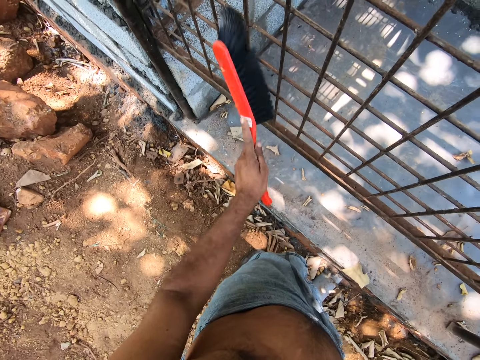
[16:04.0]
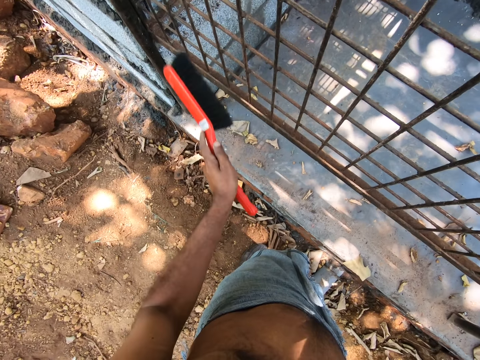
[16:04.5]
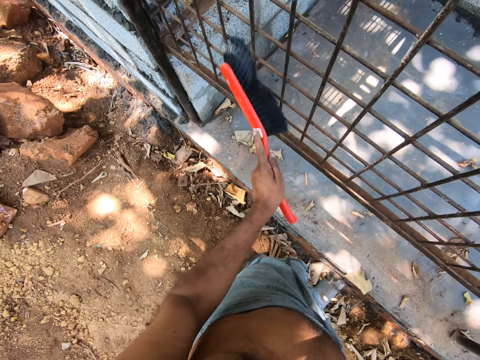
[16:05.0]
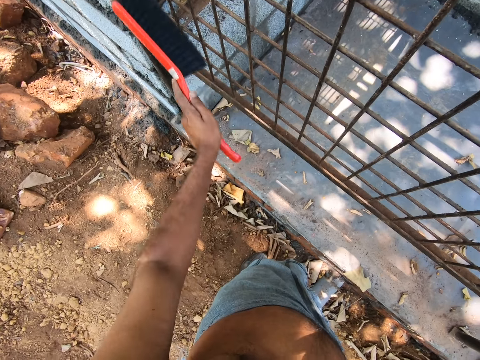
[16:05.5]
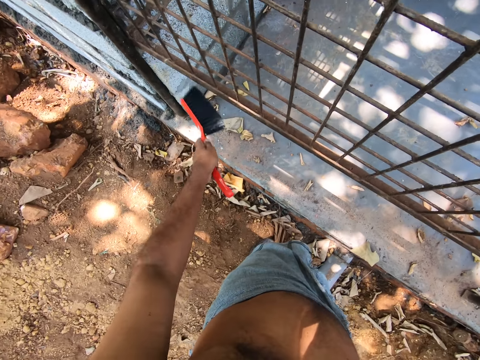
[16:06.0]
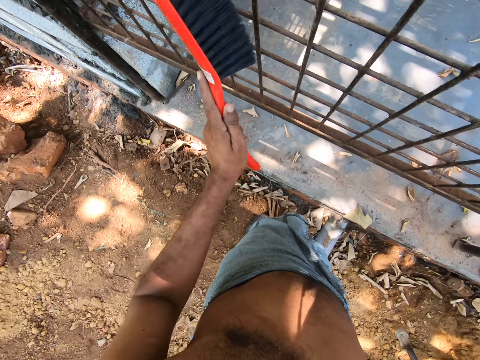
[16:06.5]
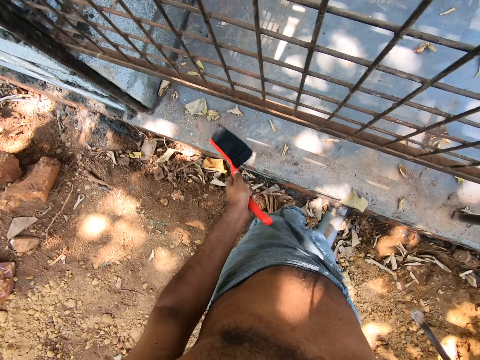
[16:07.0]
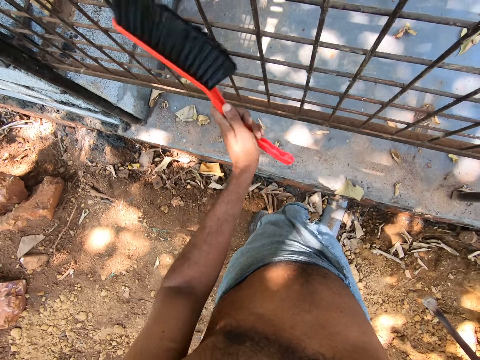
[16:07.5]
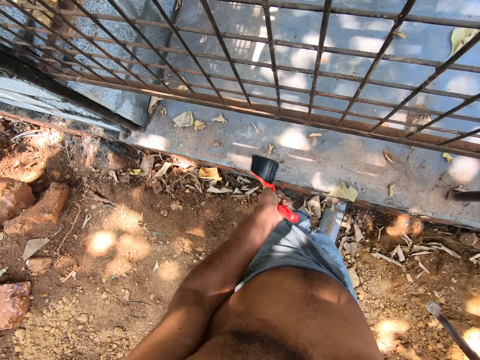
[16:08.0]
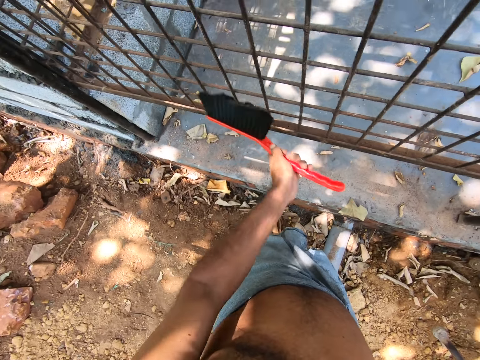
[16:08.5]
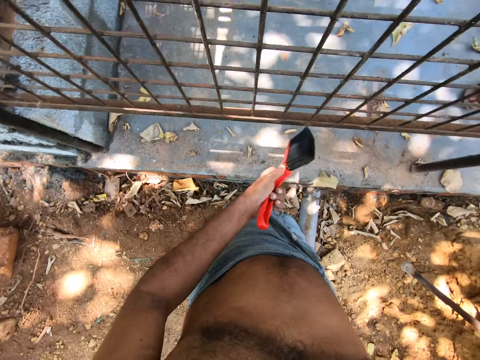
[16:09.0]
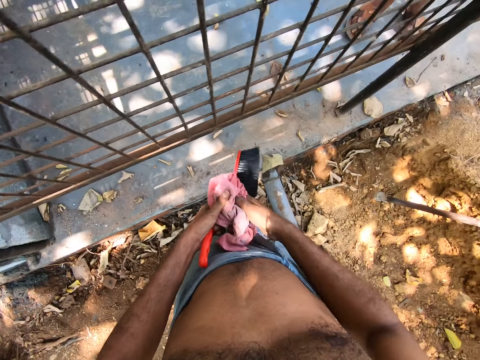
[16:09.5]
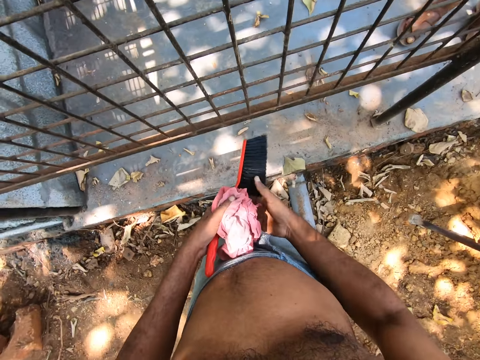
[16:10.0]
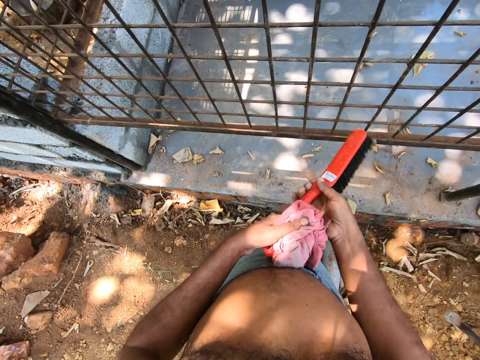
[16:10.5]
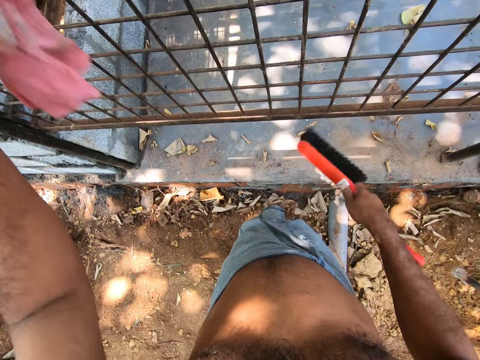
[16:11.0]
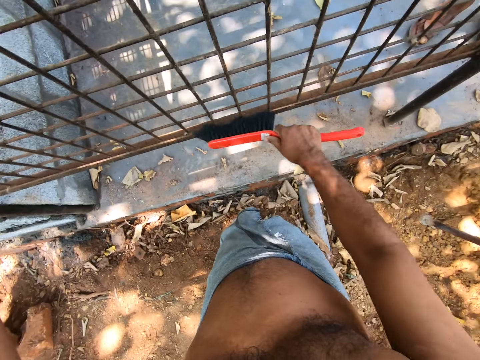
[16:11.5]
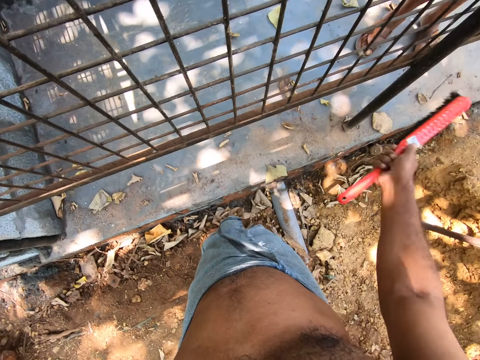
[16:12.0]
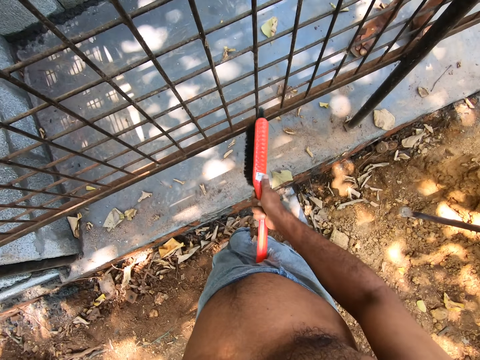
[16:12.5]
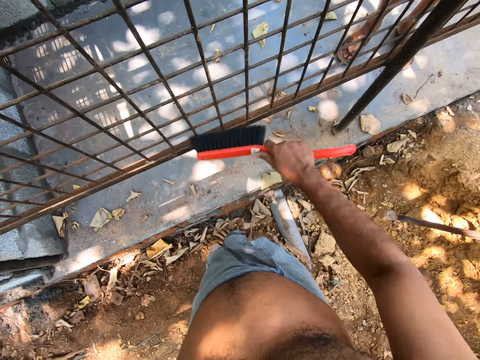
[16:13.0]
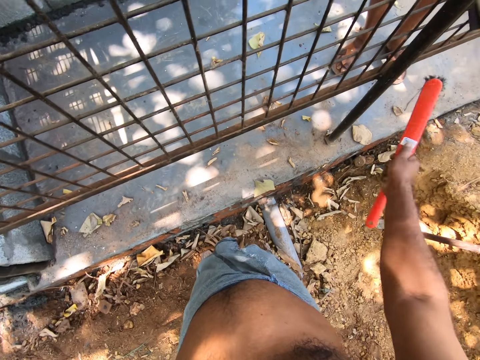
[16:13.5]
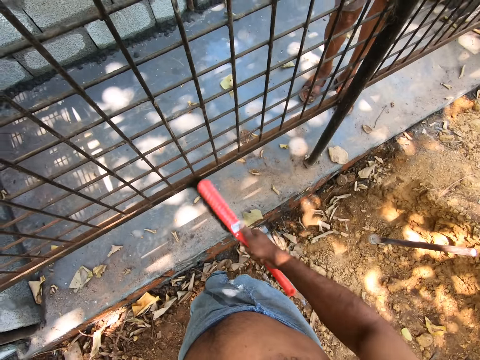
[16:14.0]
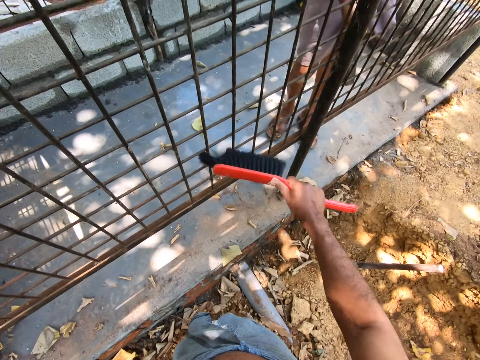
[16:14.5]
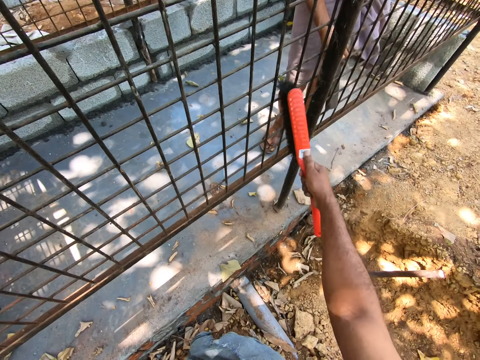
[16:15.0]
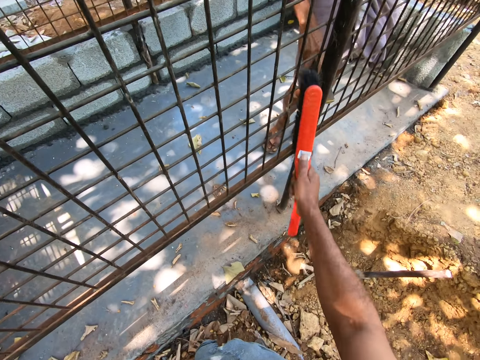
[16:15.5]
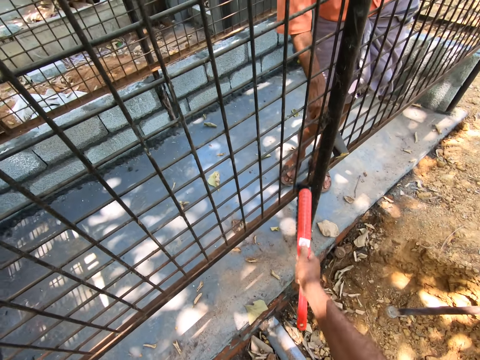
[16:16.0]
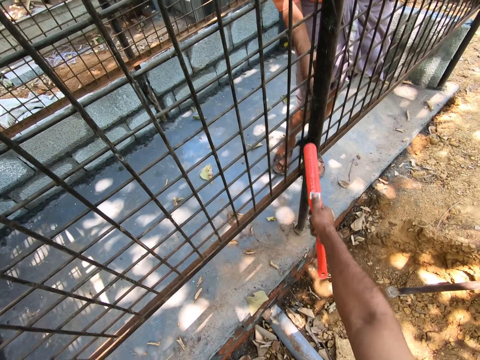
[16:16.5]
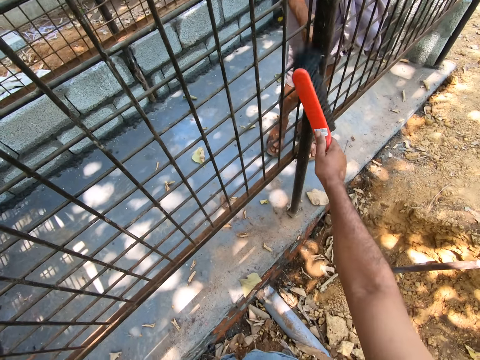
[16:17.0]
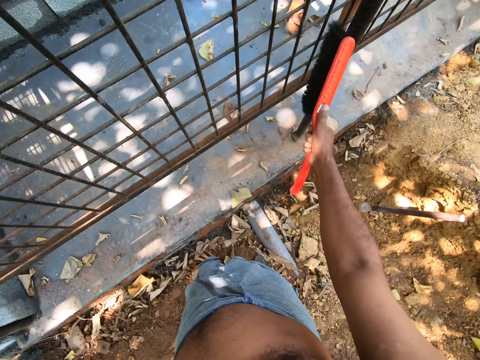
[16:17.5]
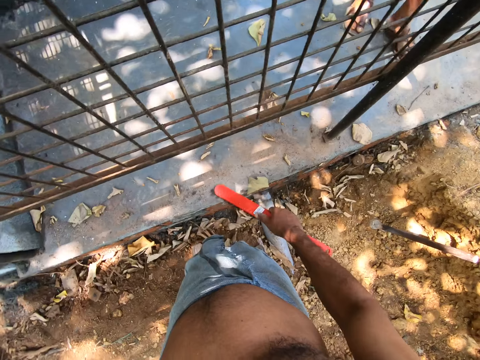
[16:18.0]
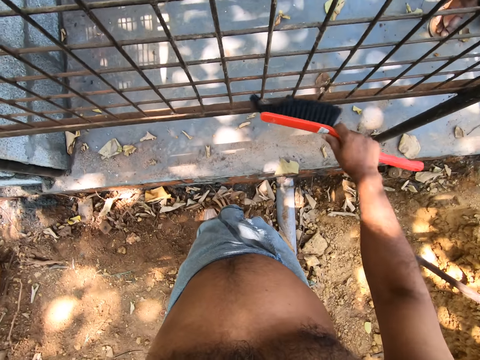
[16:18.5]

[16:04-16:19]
The camera wearer passes the napkin to his left hand with his right hand. He takes the brush from his left hand with his right hand. He cleans the iron cage with the brush in his right hand. A man uses sandpaper to scrape the iron cage.

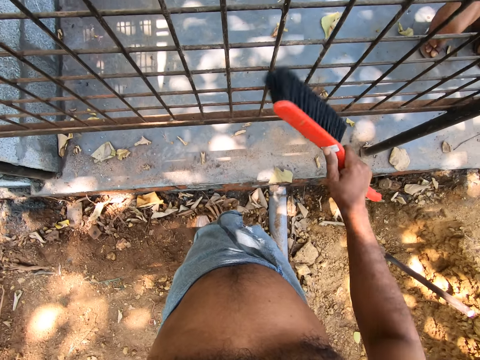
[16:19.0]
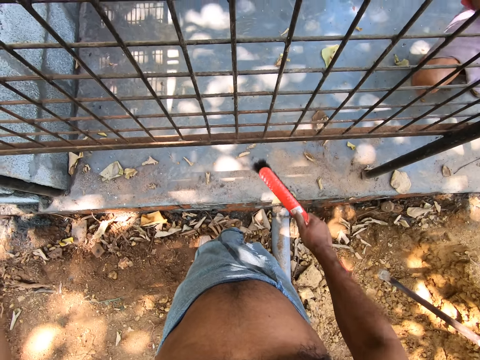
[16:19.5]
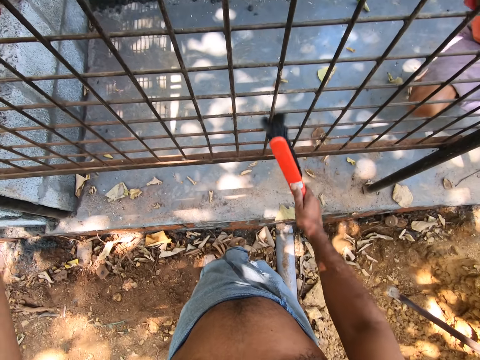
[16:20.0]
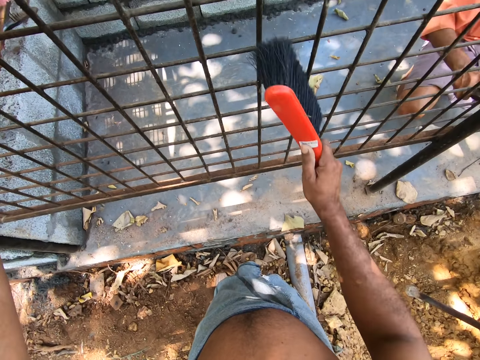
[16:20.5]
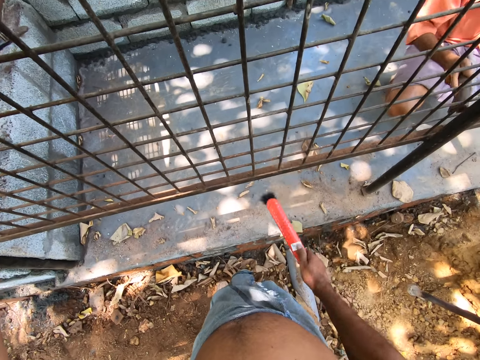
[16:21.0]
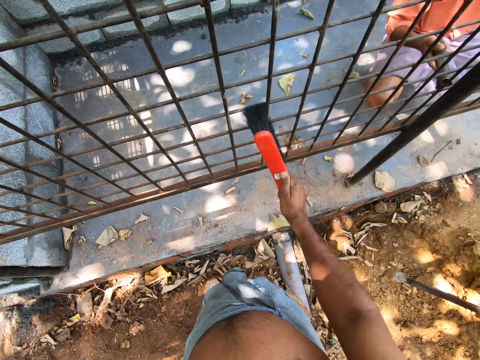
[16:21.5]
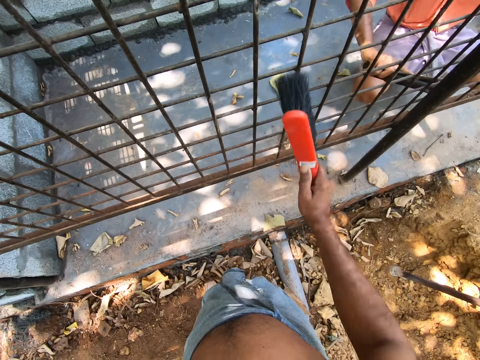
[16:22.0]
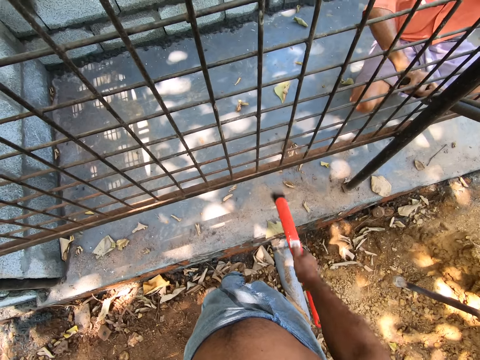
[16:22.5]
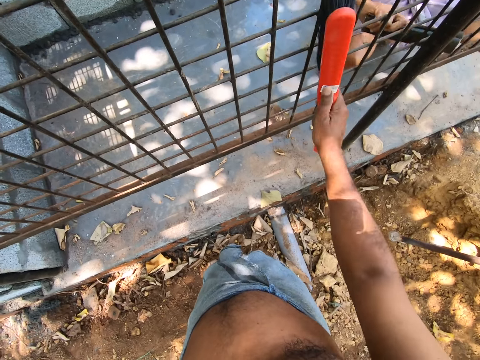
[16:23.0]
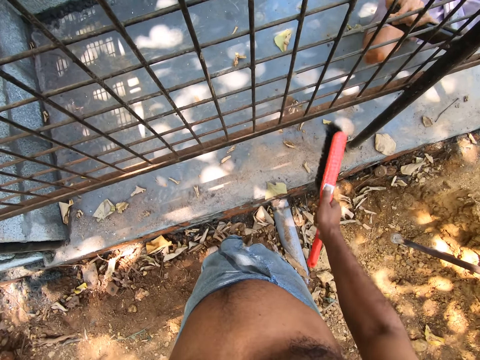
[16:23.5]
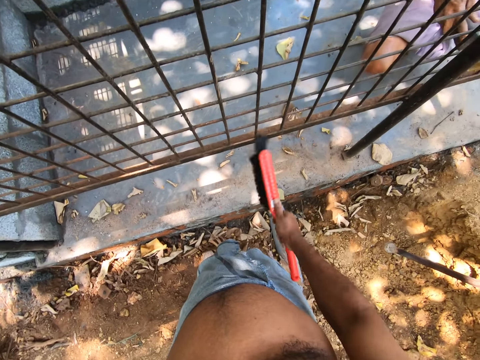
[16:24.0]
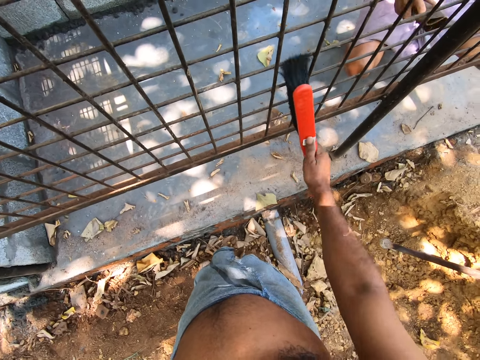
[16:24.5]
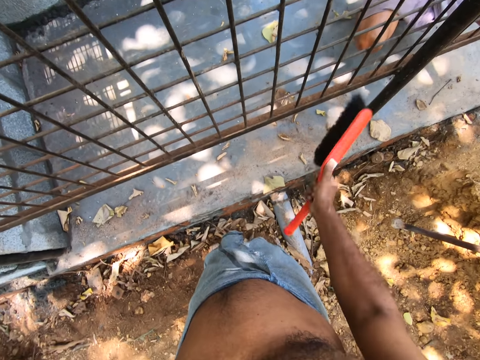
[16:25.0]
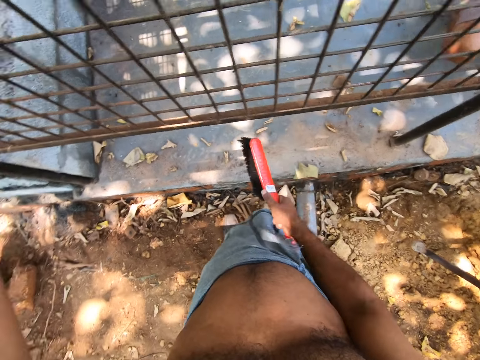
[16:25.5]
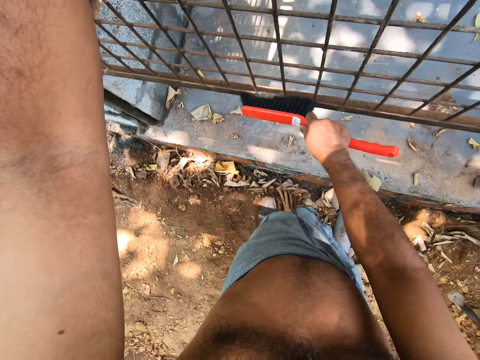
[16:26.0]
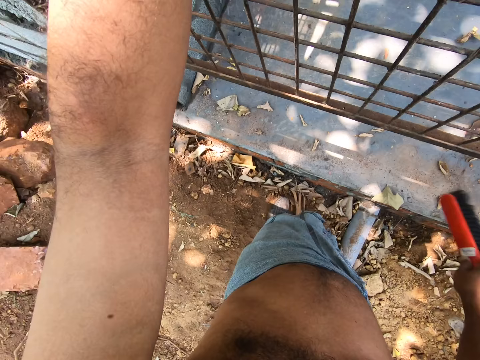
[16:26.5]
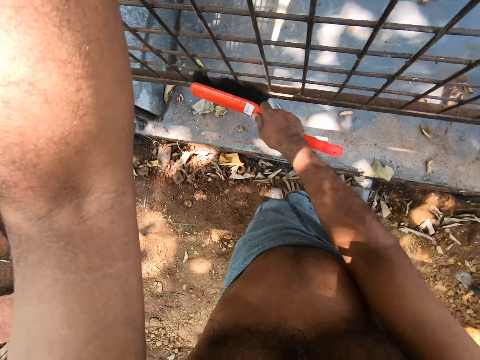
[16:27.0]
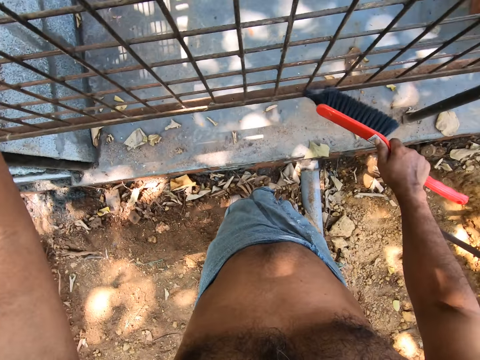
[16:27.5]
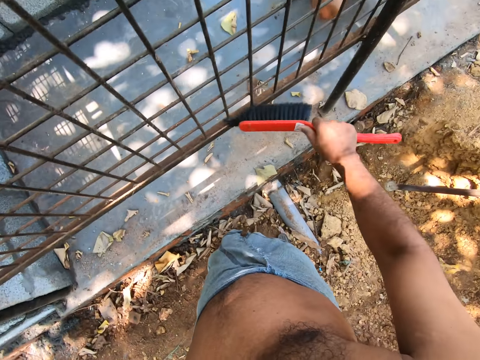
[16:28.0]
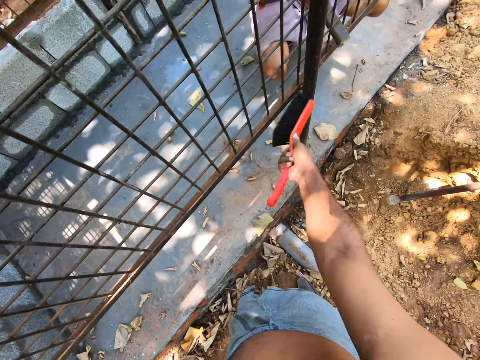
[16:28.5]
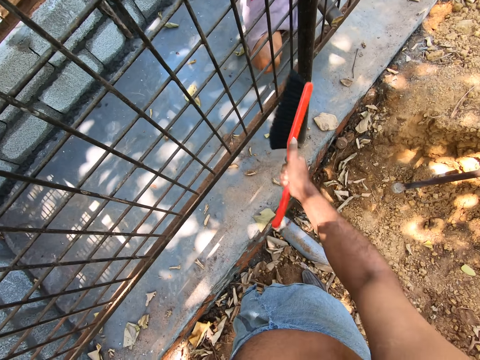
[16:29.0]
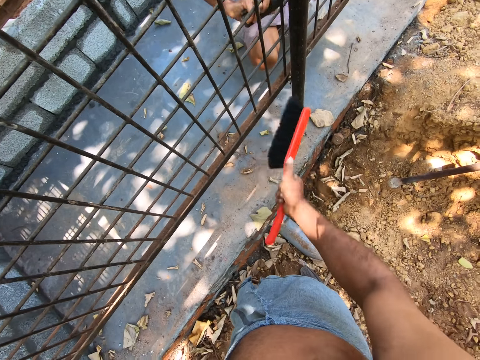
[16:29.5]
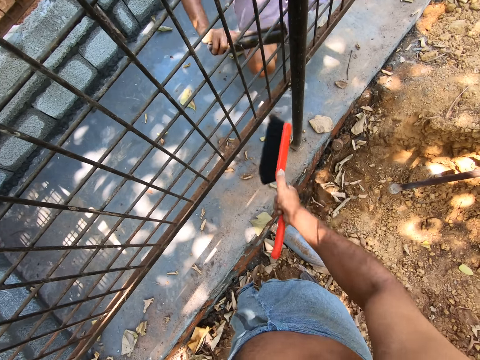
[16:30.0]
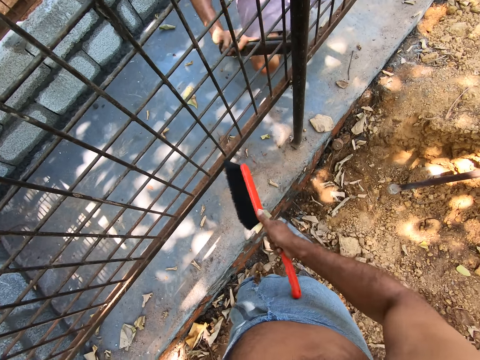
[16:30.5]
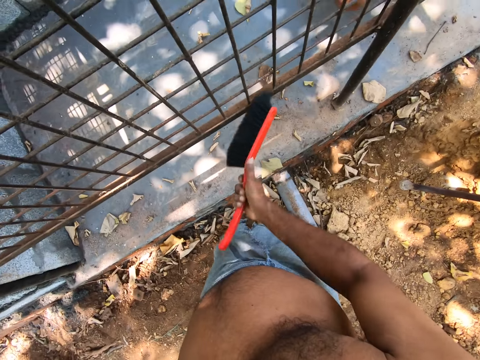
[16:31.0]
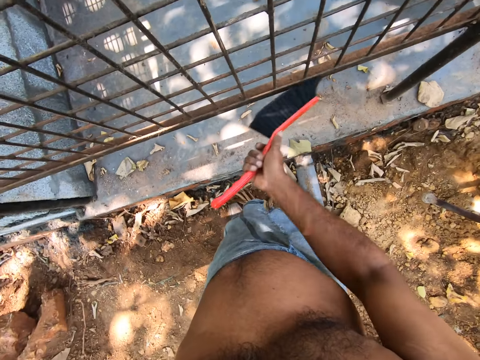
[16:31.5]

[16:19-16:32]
A man uses sandpaper to scrape the iron cage.
